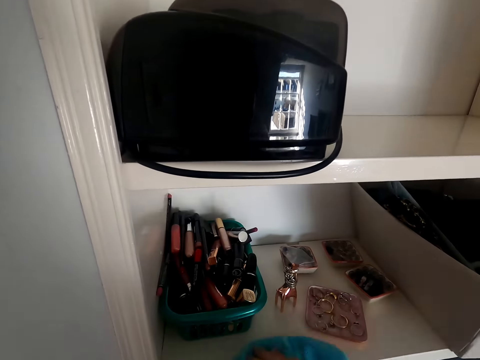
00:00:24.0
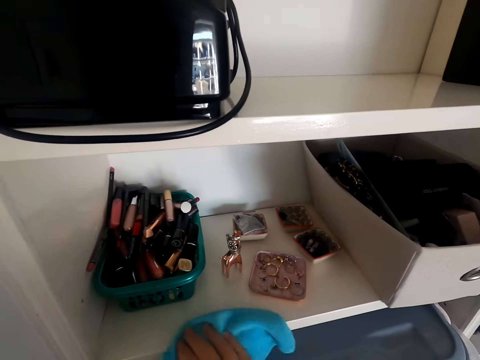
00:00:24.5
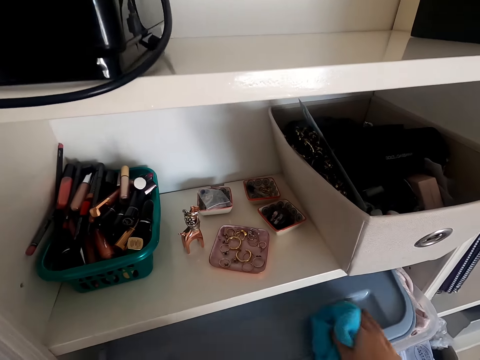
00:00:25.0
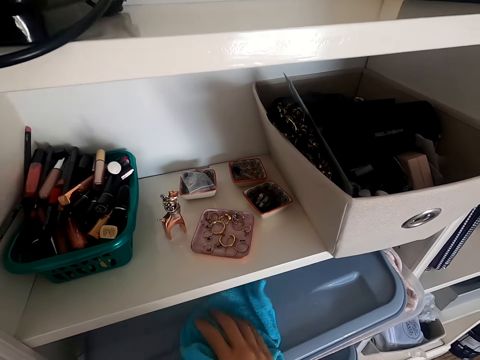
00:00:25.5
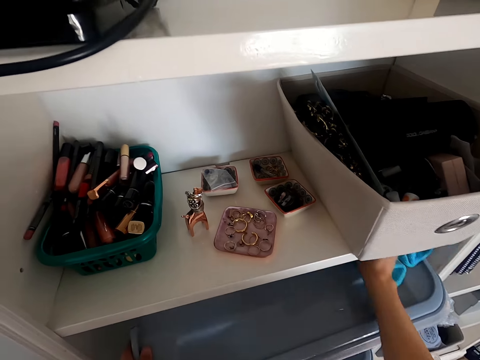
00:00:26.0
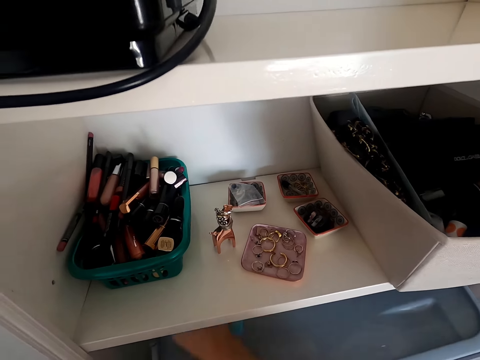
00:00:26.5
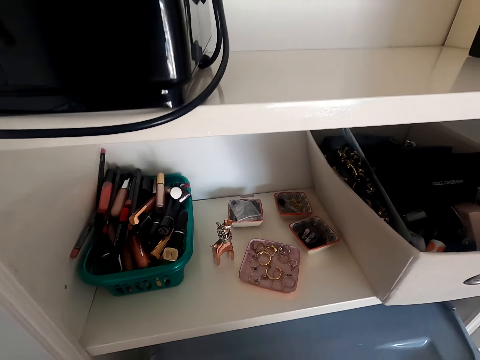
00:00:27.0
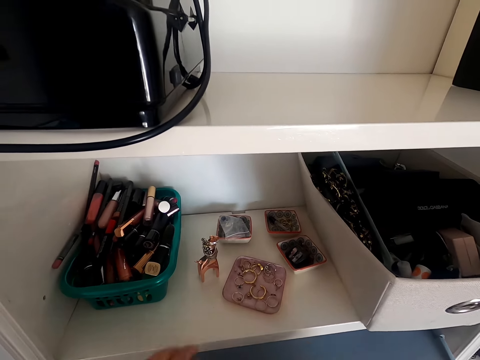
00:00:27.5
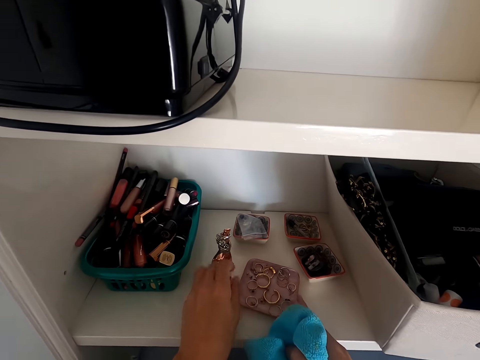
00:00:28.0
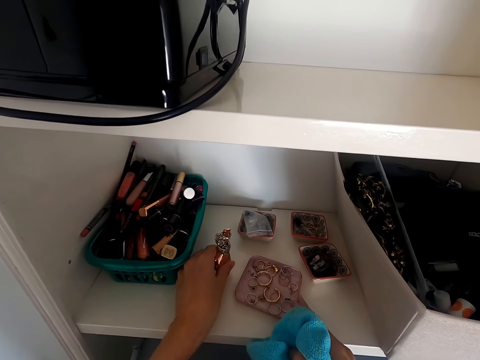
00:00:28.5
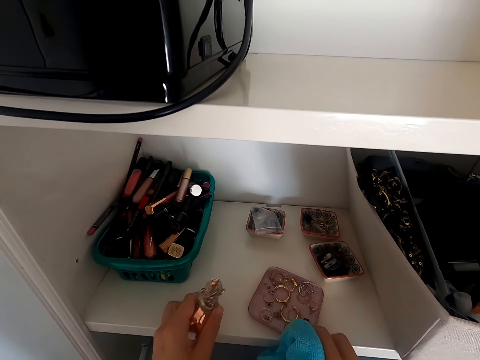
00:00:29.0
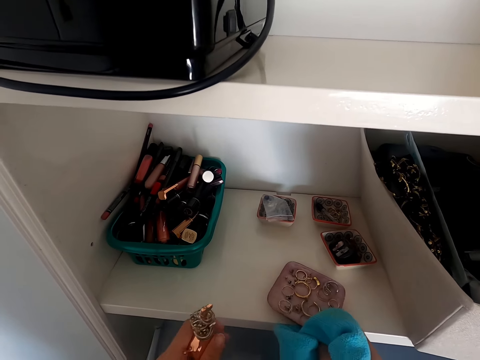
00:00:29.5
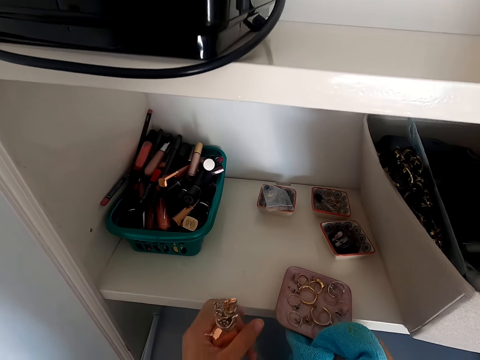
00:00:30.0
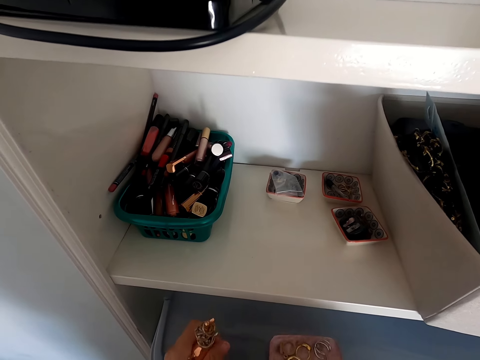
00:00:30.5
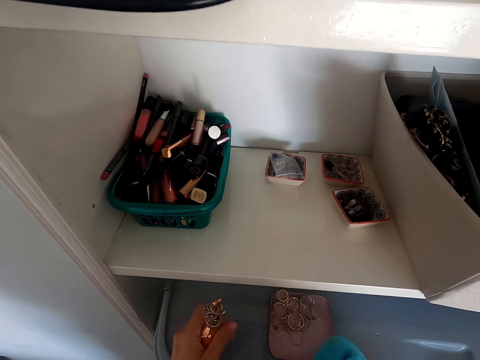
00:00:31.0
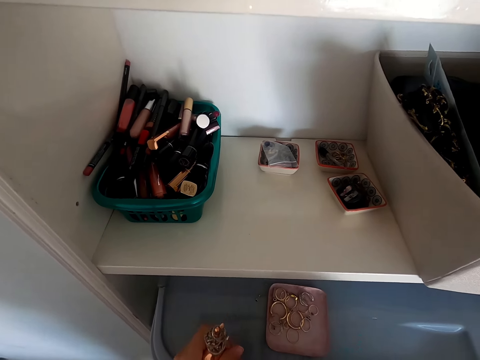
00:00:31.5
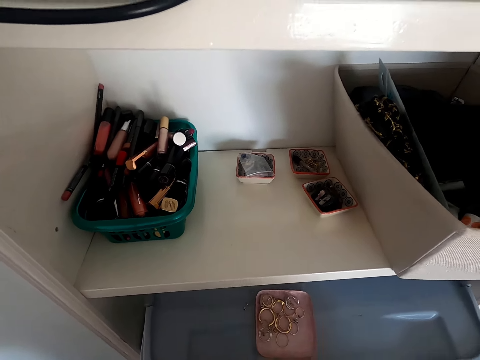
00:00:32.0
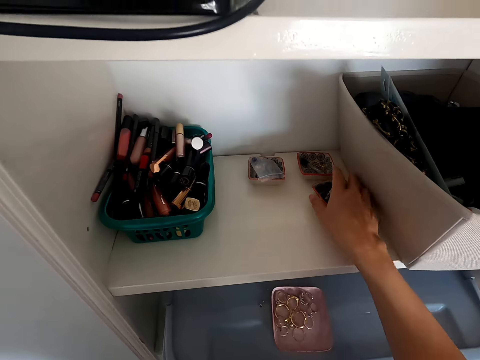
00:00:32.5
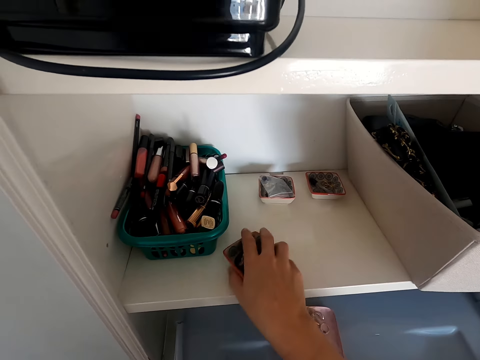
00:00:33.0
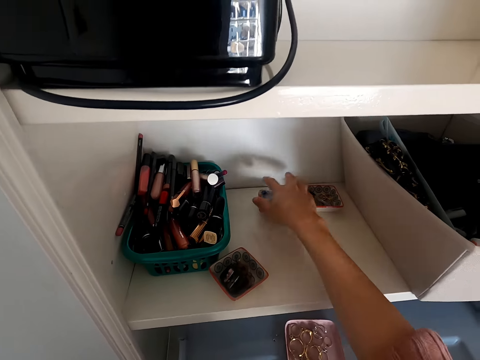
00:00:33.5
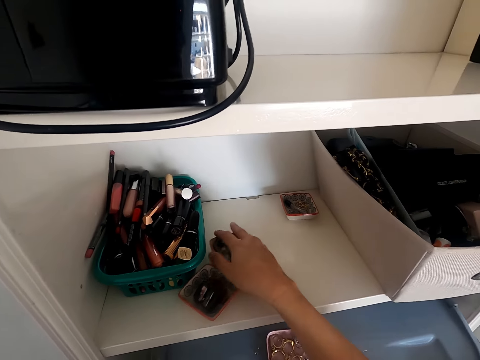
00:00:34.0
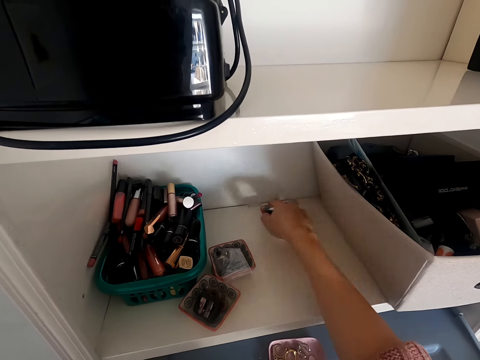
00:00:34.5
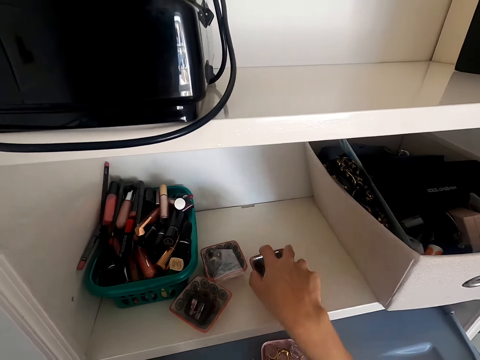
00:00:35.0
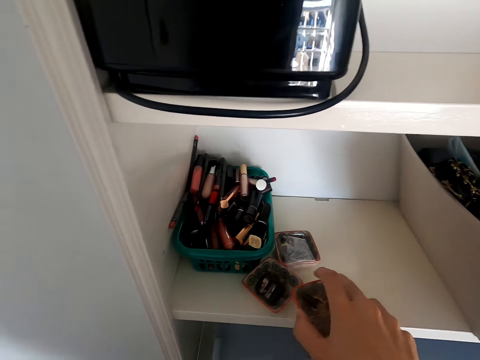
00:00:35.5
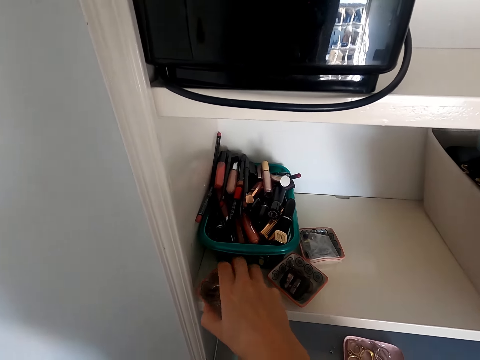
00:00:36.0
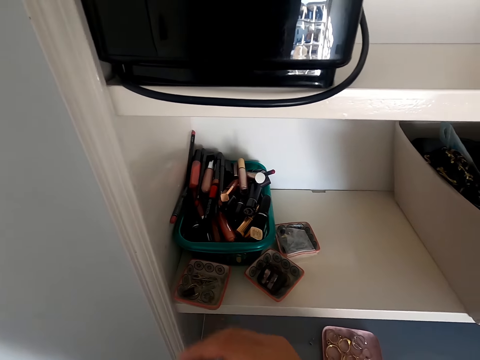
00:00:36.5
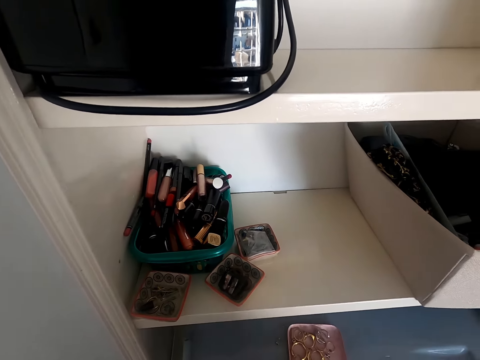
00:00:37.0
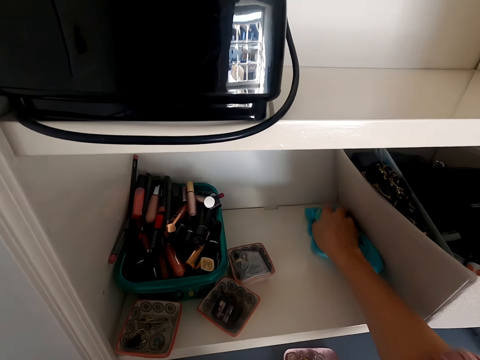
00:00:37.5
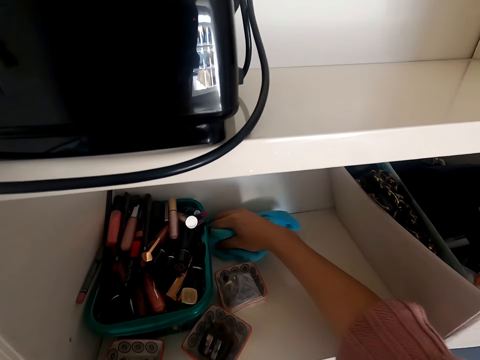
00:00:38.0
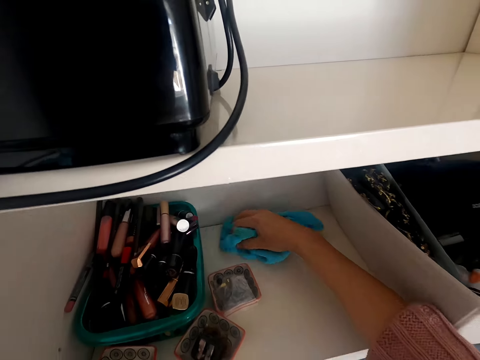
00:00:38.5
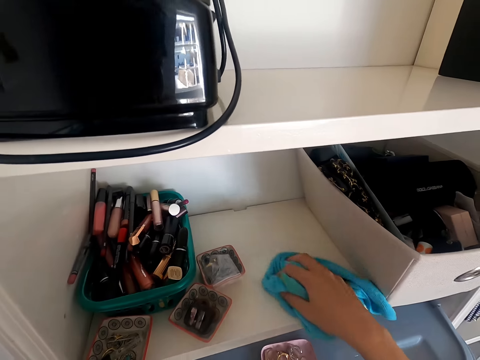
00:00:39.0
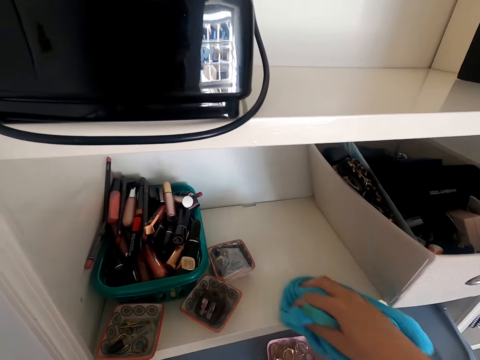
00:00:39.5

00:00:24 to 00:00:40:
The camera wearer wipes on a tin. They pick a tray of earrings on a shelf. They put the tray of earrings on the shelf. They move a dish of earrings on the shelf repeatedly. They wipe on the shelf using a towel.

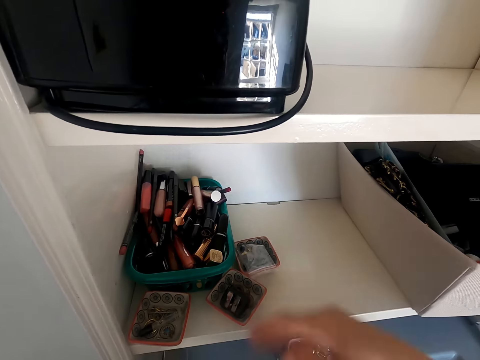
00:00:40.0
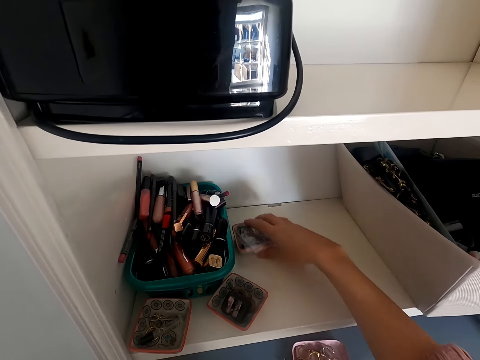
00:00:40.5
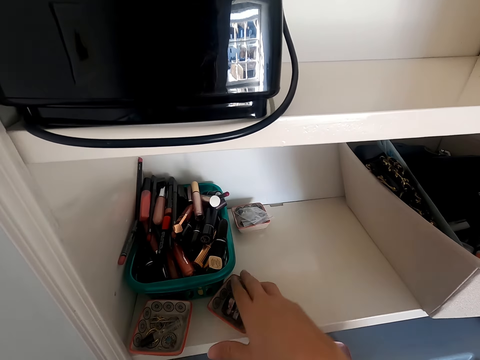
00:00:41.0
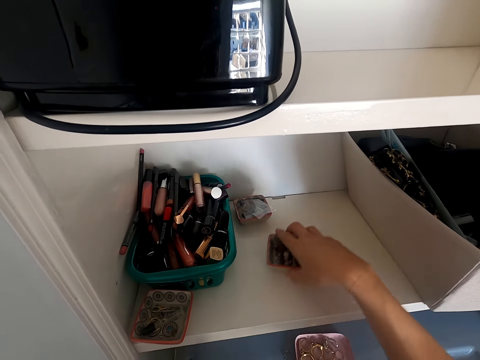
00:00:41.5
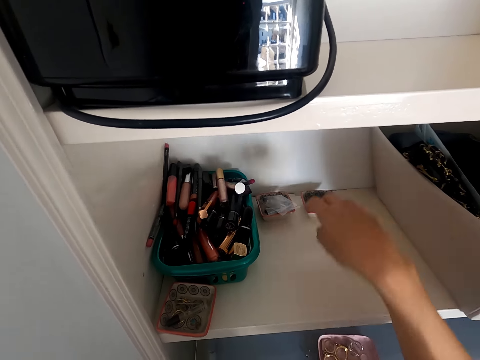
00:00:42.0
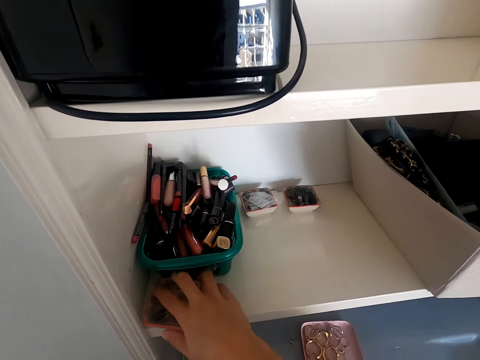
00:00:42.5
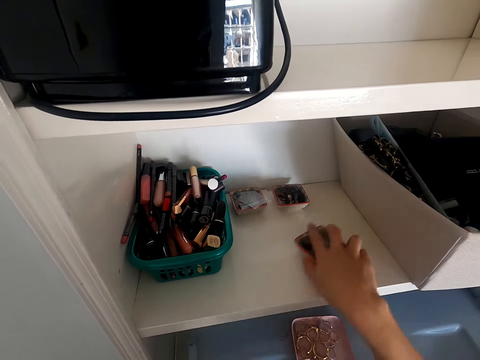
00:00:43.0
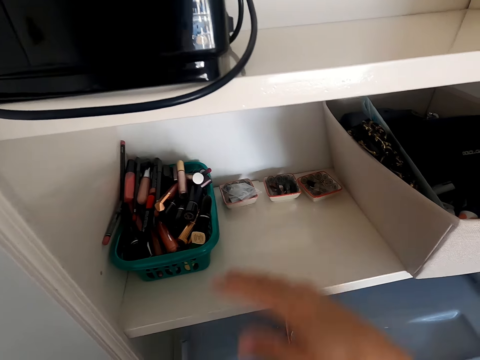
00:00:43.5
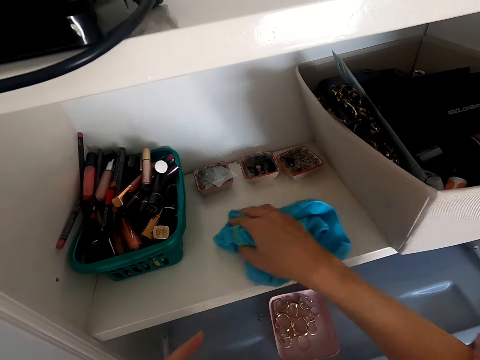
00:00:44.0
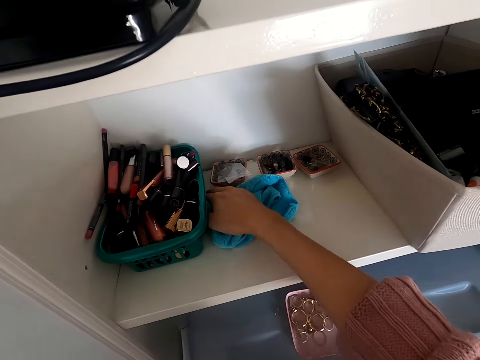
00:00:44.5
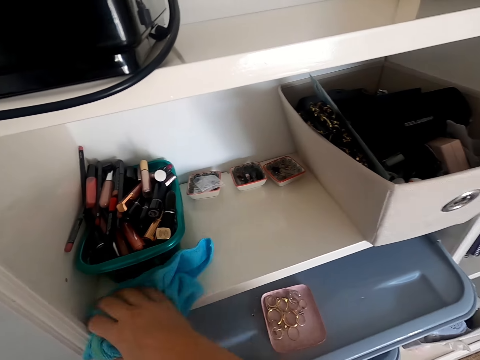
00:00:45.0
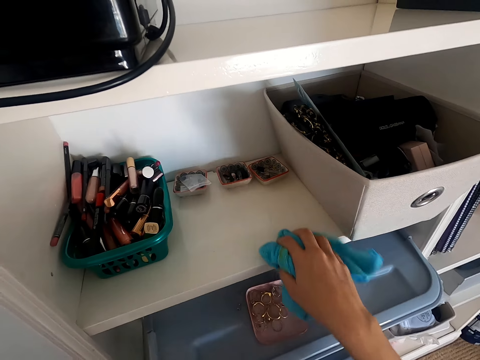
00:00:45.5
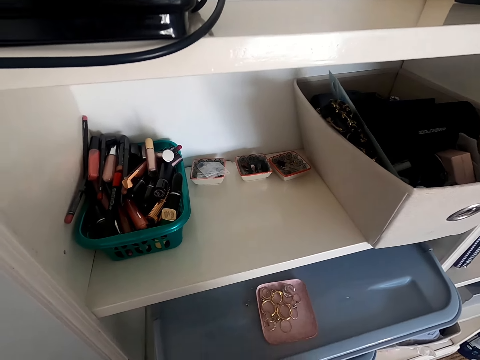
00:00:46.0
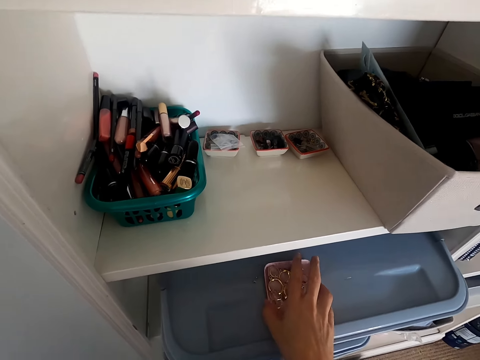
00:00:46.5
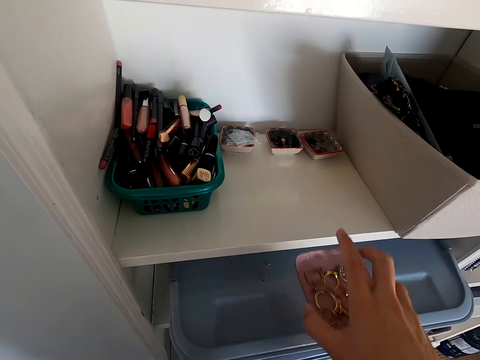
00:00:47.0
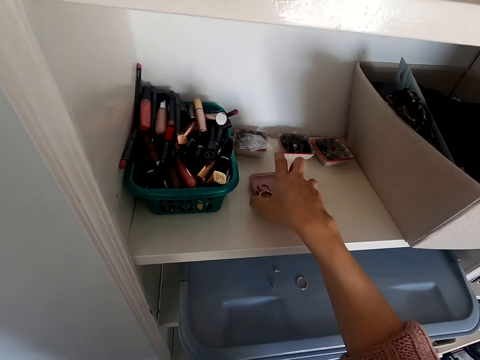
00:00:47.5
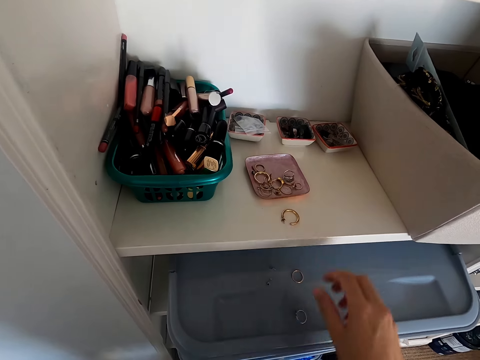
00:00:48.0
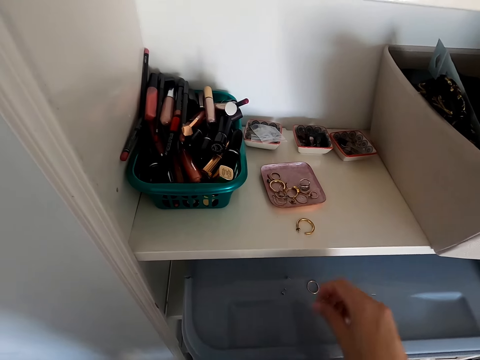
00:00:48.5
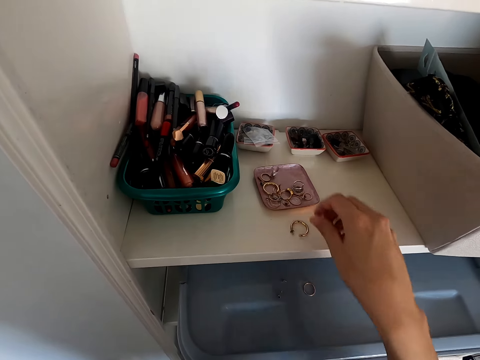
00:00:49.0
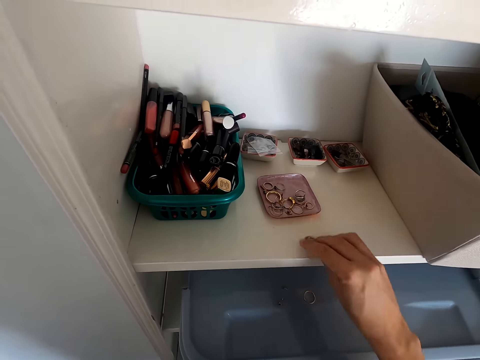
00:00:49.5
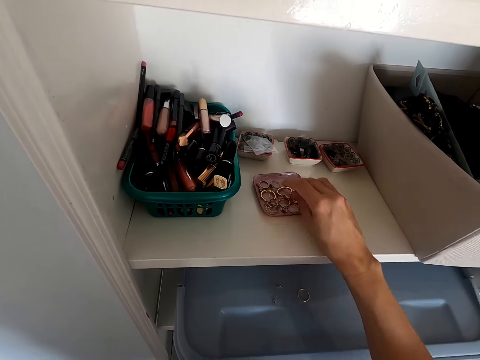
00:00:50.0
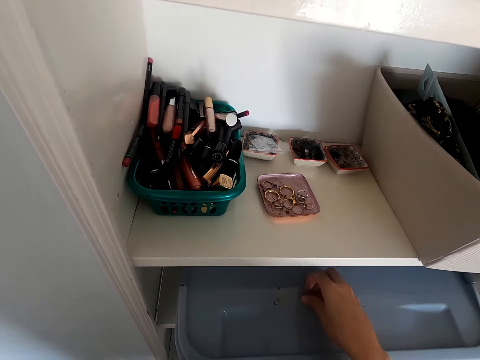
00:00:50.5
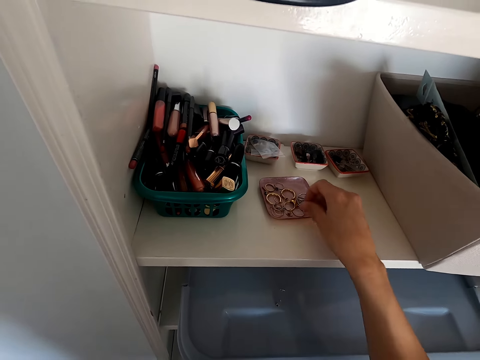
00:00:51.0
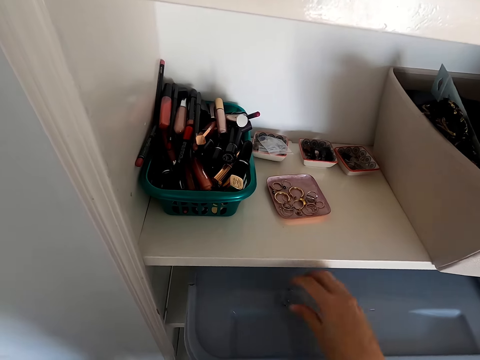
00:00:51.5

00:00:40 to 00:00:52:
The camera wearer moves a dish of earrings on a shelf repeatedly. They arrange the cosmetics. They wipe on the shelf using a towel. They pick a tray of earrings on a tin. They arrange the cosmetics. They put the tray of earrings on the shelf. They pick earrings on the tin. They put earrings in the tray. They pick earrings on the shelf. They put earrings in the tray. They pick earrings on the tin. They put earrings in the tray.
